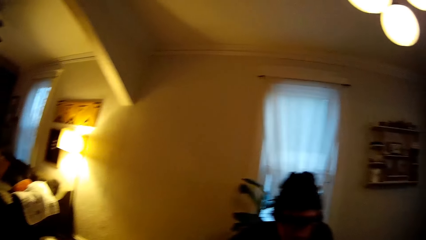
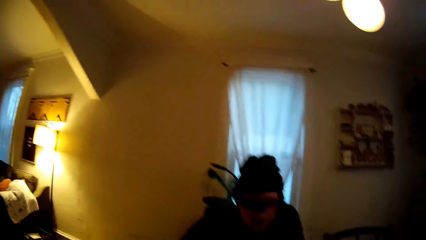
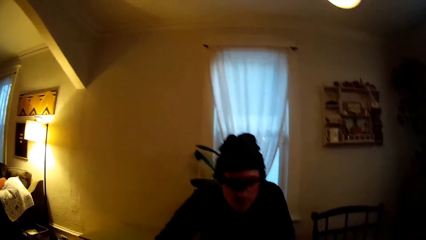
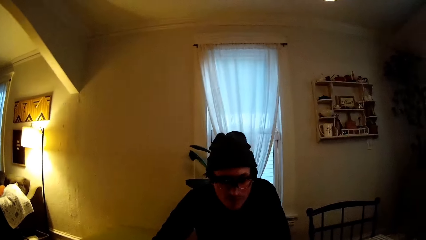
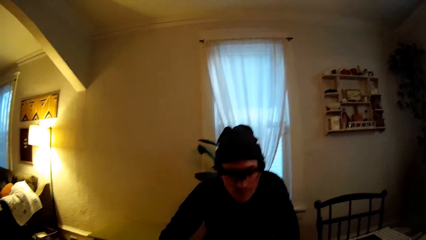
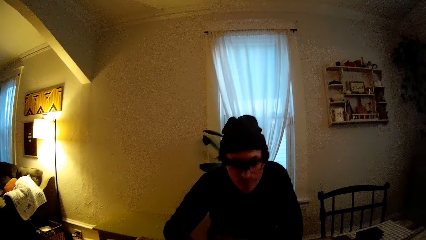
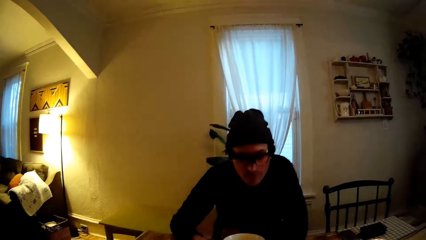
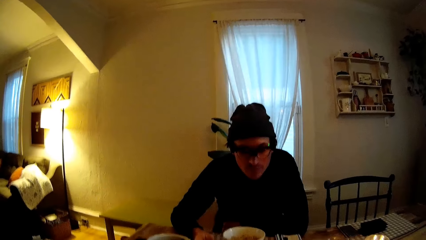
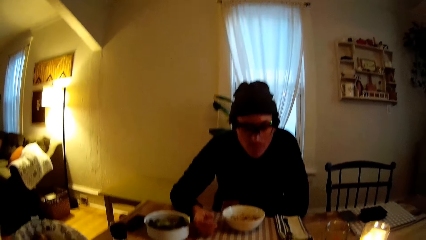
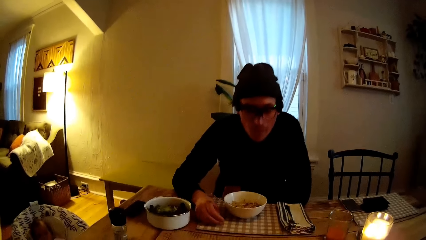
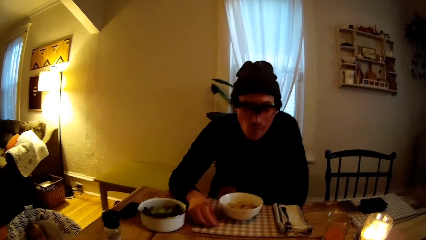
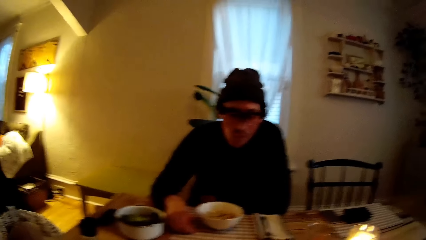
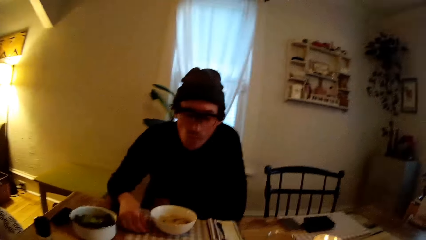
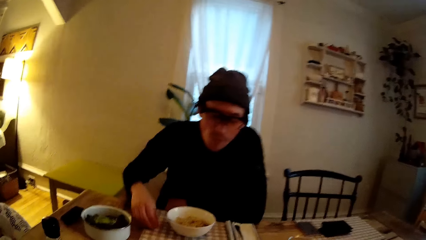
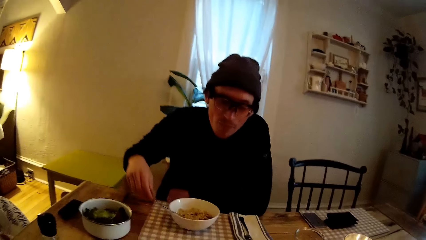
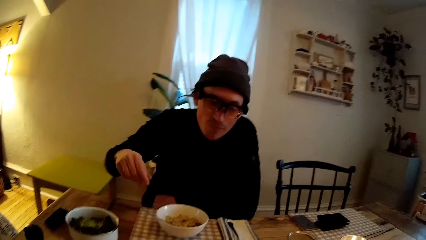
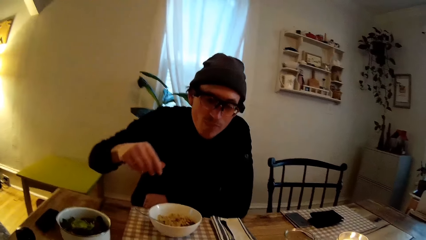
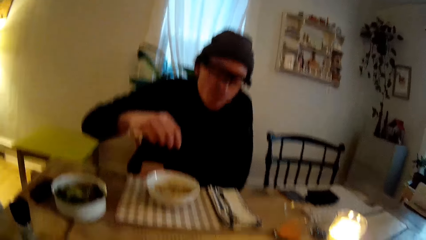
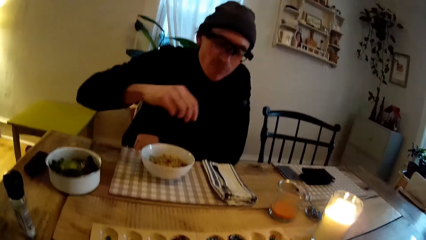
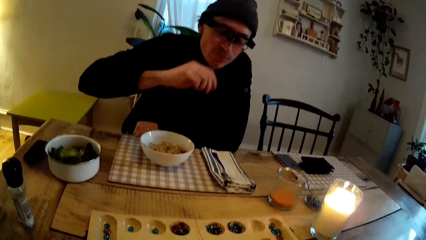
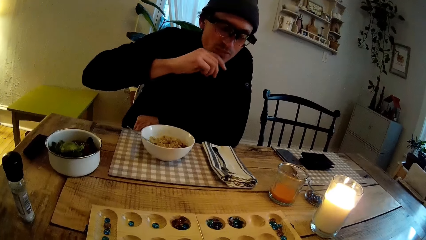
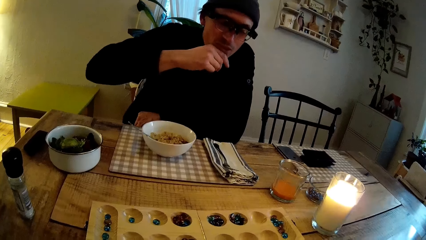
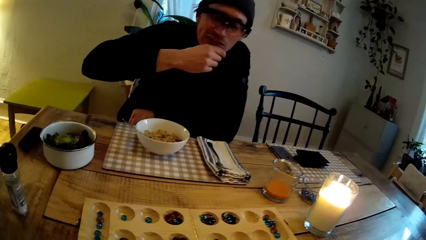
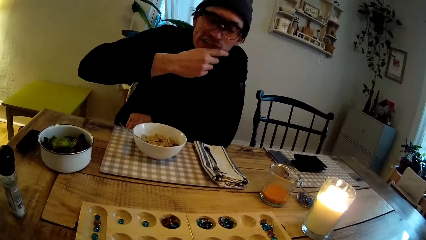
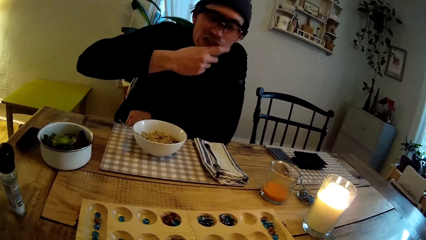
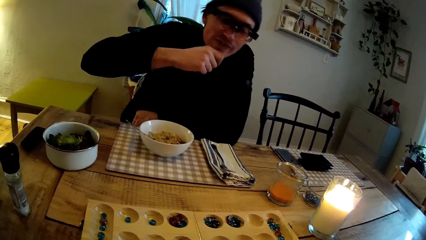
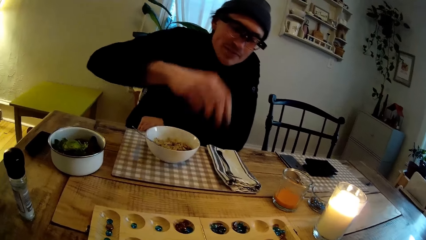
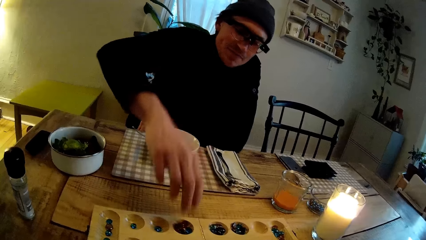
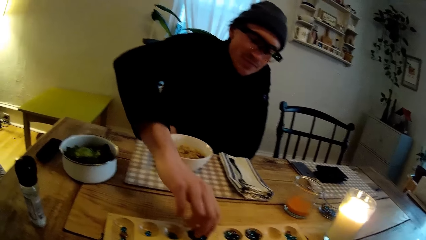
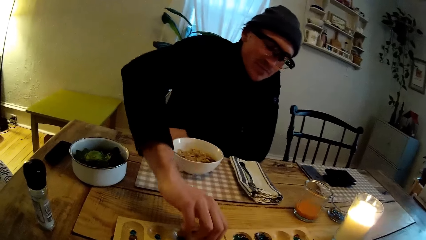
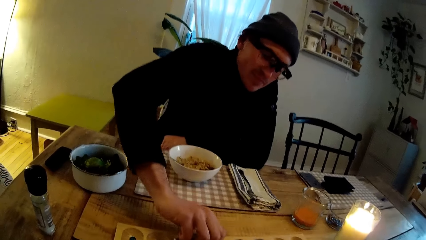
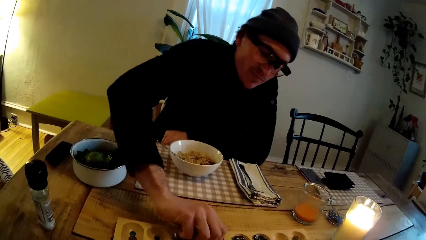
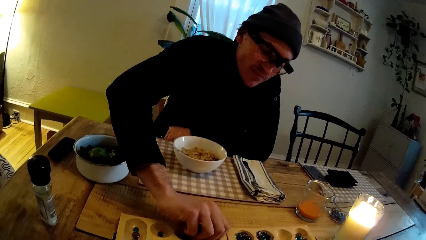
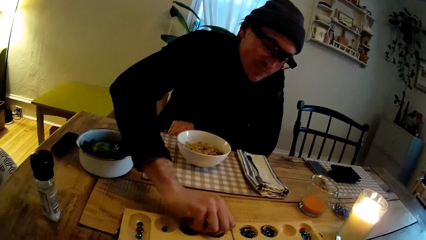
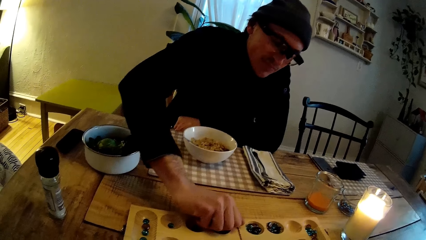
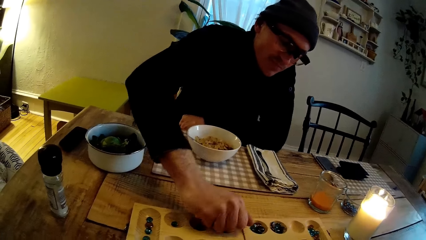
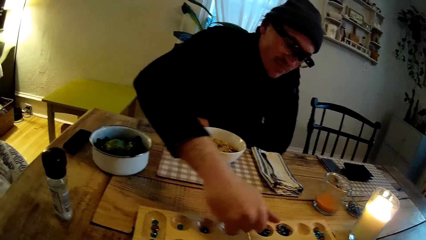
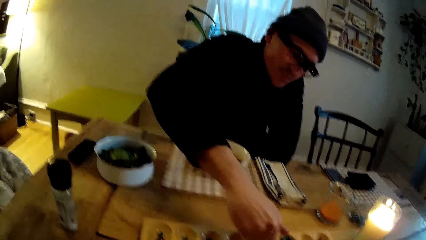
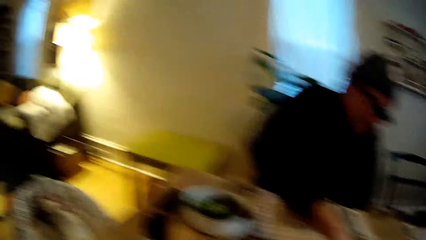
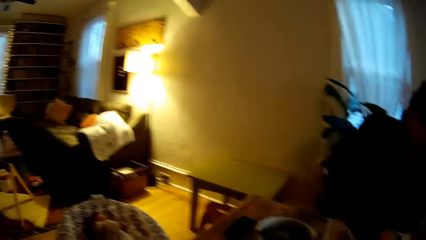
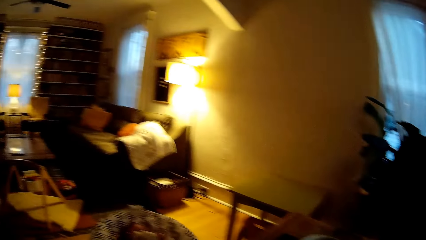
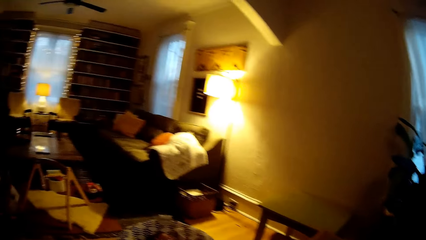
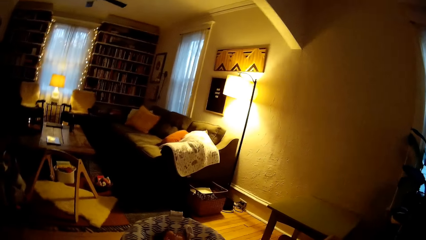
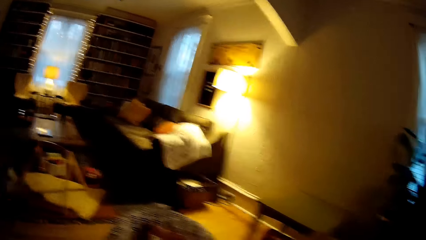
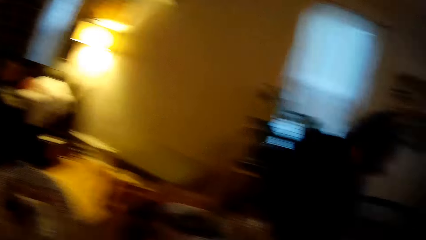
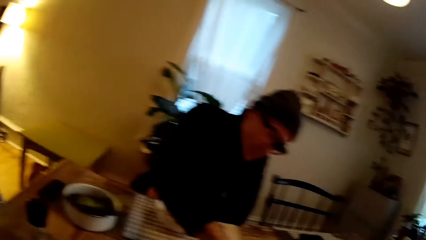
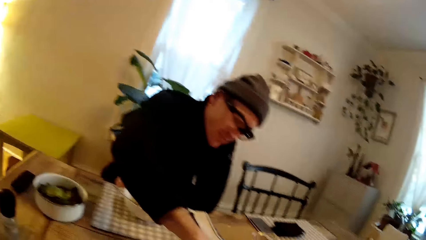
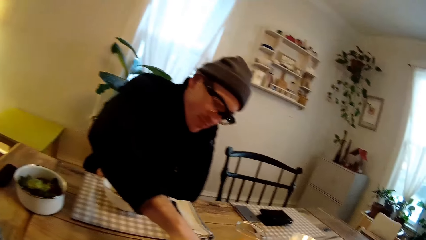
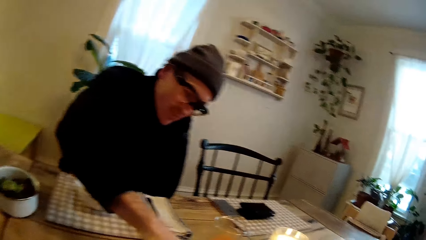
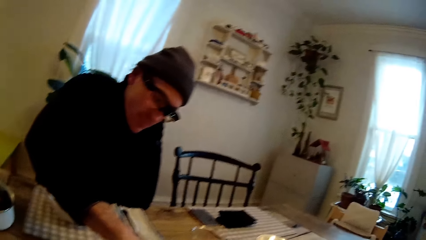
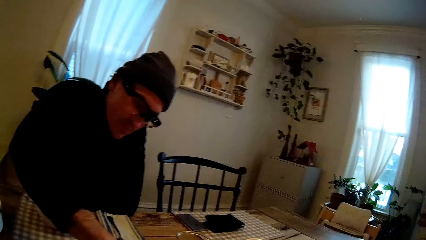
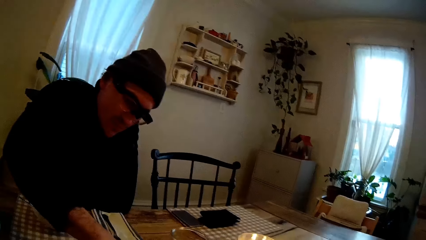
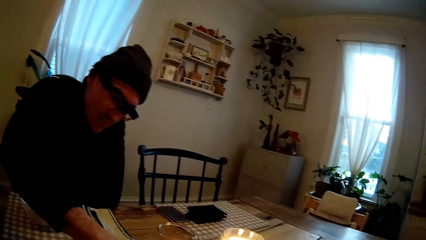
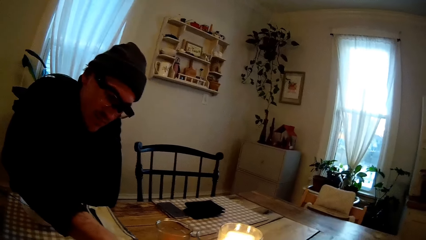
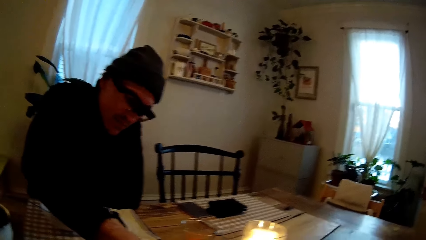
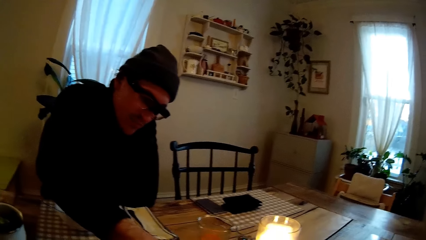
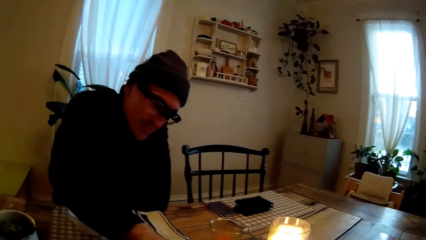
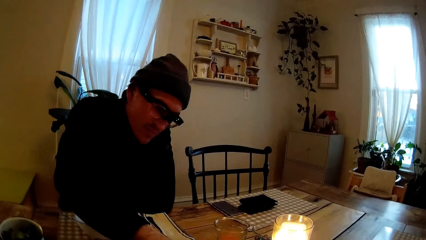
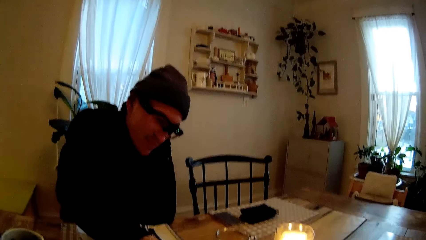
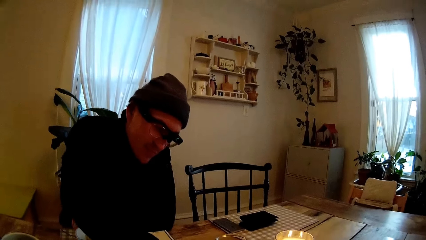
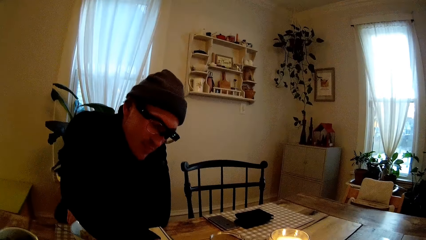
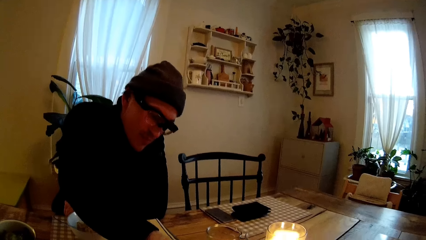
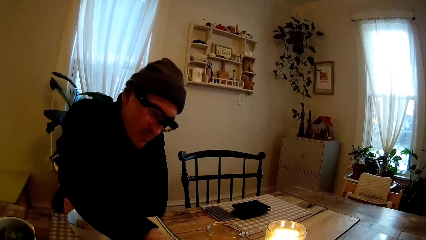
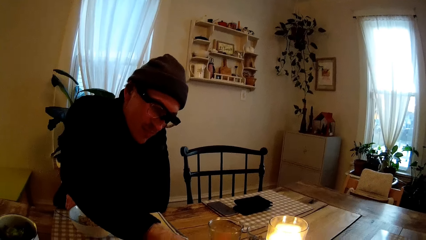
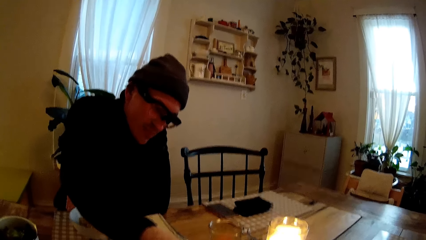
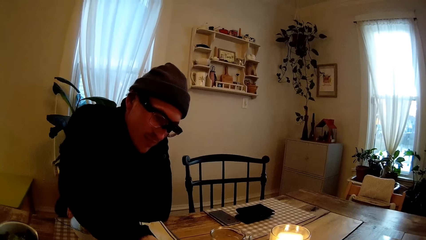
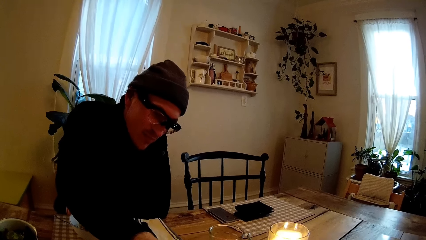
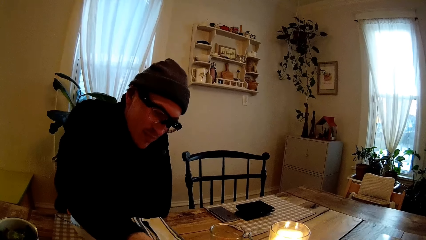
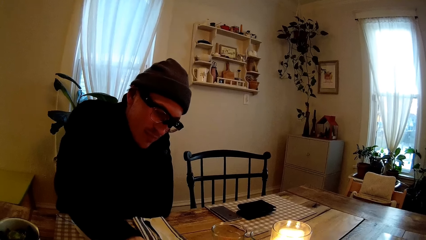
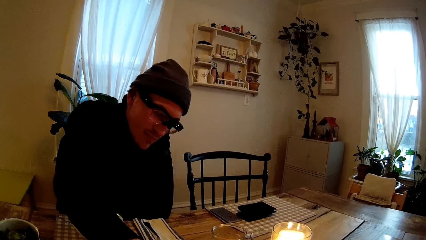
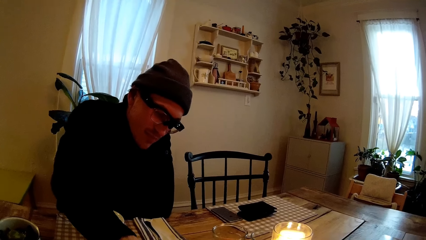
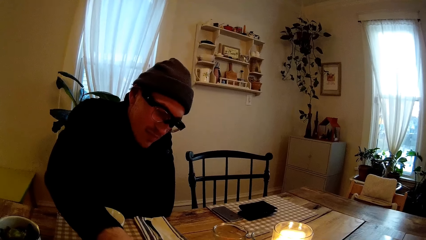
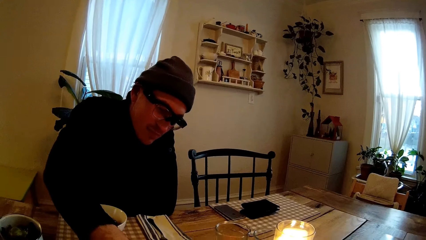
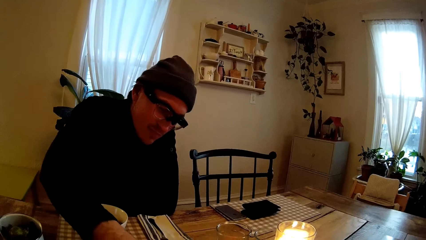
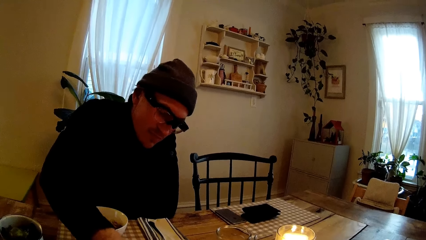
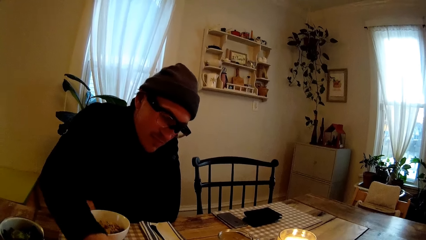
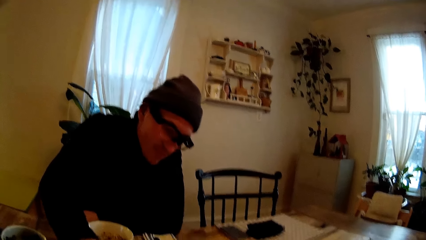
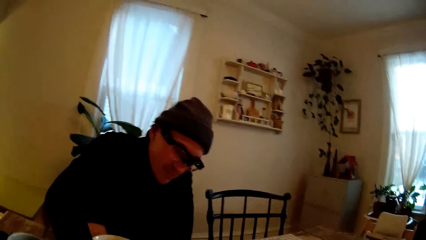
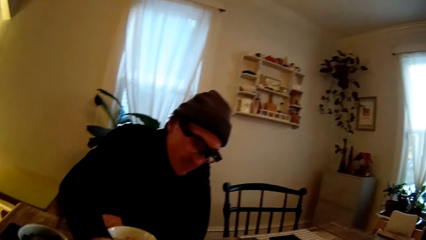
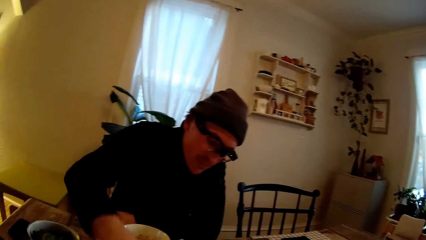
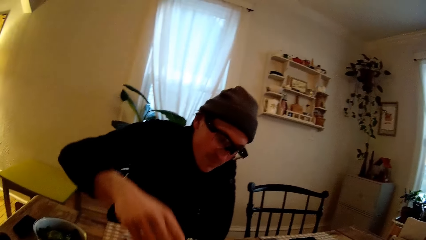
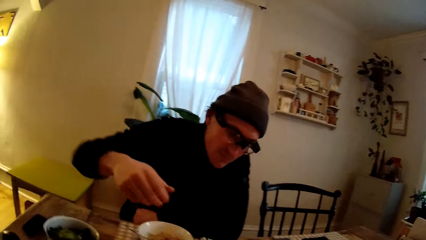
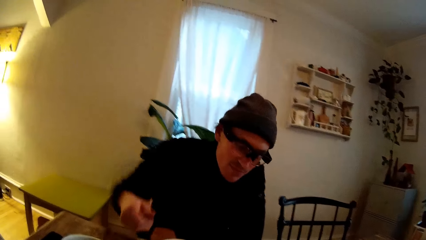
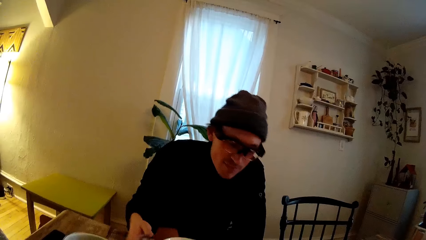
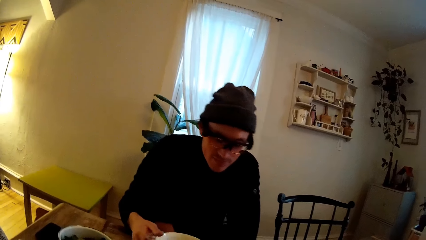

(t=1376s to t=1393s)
A man plays a mancala with the camera wearer. The man takes some seeds from a plastic board on the table with his right hand.
